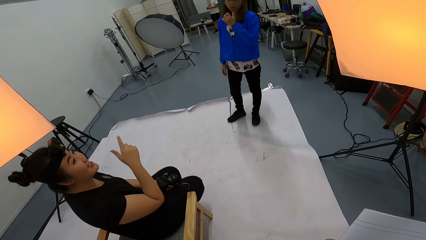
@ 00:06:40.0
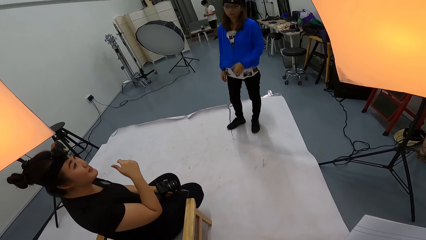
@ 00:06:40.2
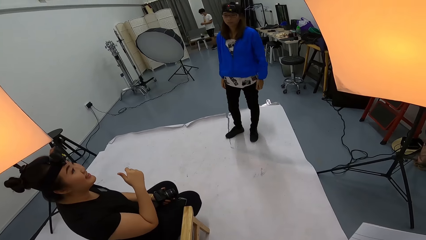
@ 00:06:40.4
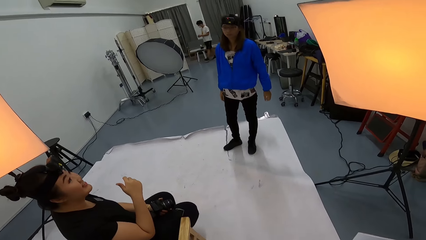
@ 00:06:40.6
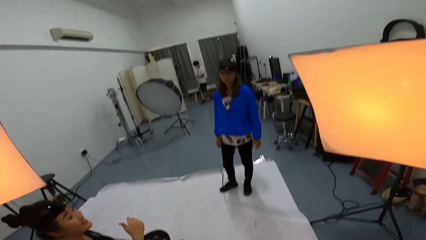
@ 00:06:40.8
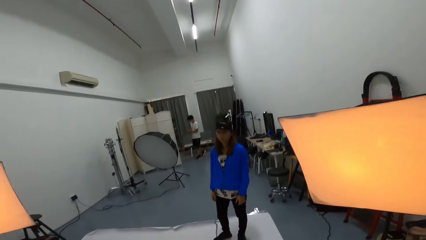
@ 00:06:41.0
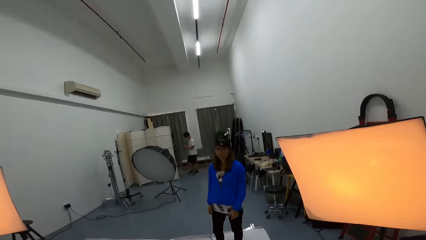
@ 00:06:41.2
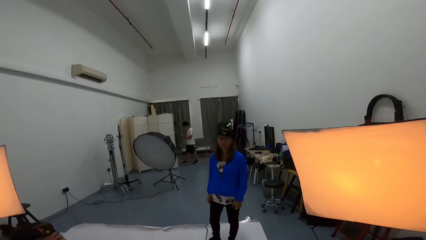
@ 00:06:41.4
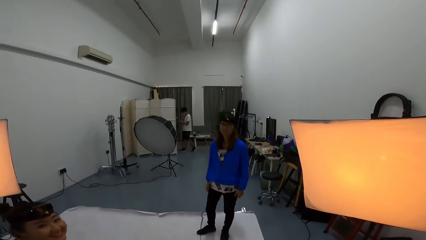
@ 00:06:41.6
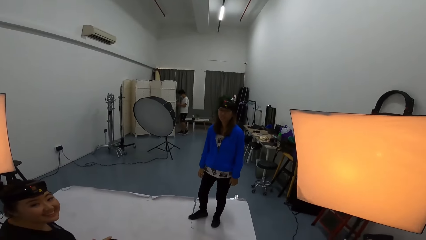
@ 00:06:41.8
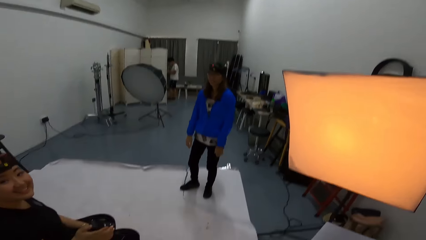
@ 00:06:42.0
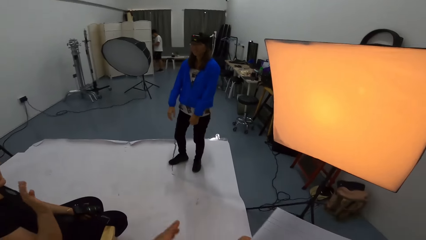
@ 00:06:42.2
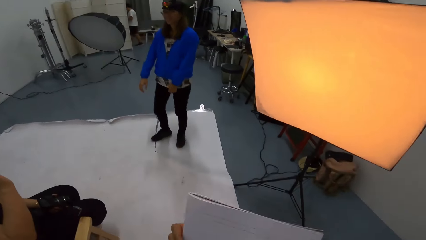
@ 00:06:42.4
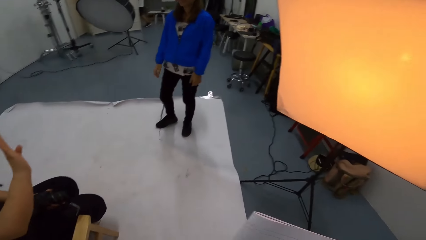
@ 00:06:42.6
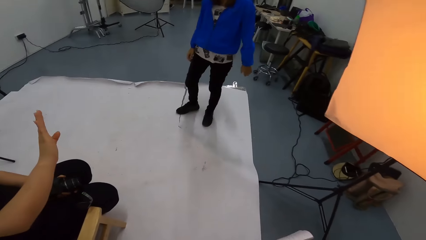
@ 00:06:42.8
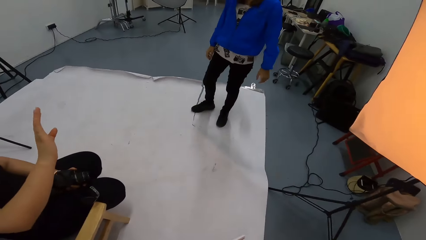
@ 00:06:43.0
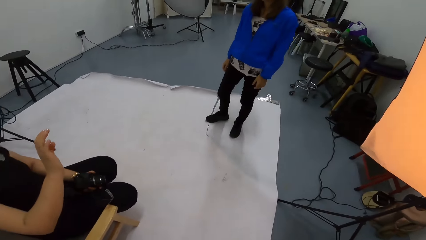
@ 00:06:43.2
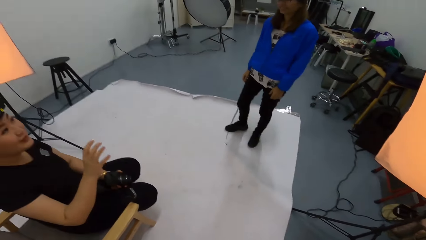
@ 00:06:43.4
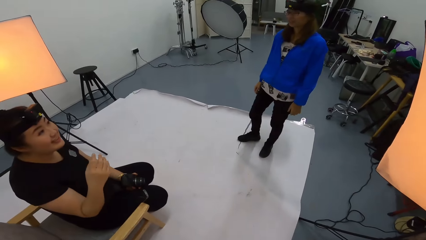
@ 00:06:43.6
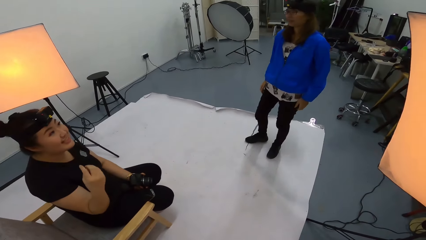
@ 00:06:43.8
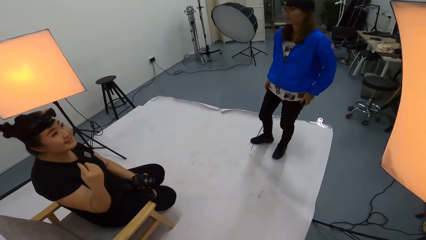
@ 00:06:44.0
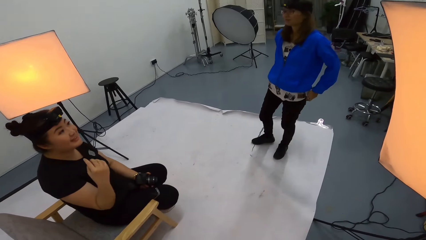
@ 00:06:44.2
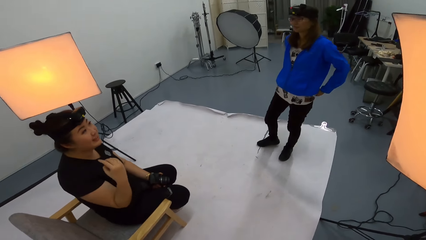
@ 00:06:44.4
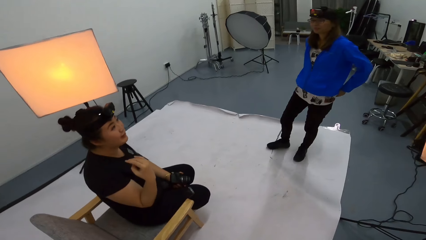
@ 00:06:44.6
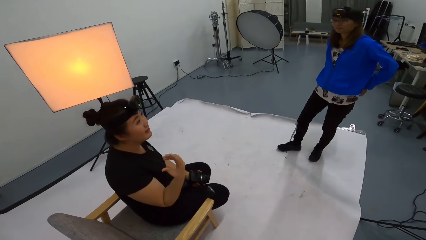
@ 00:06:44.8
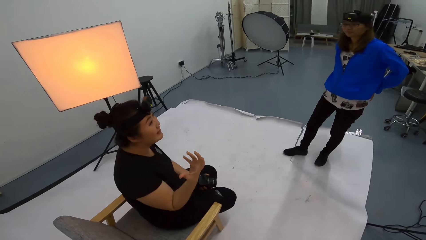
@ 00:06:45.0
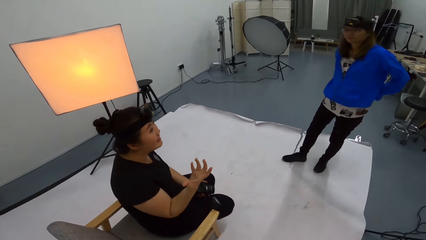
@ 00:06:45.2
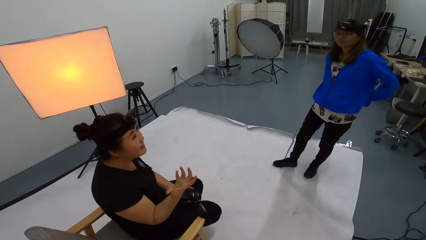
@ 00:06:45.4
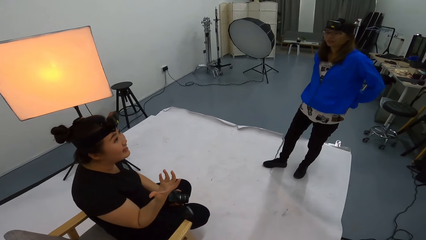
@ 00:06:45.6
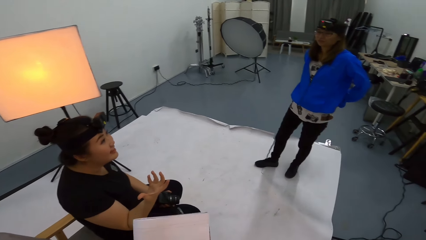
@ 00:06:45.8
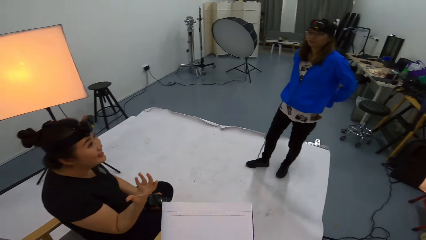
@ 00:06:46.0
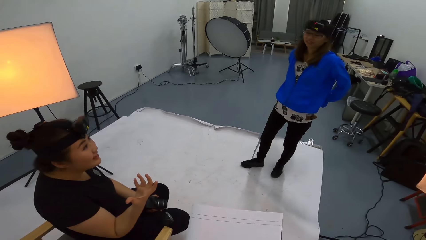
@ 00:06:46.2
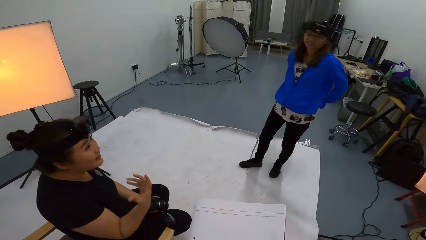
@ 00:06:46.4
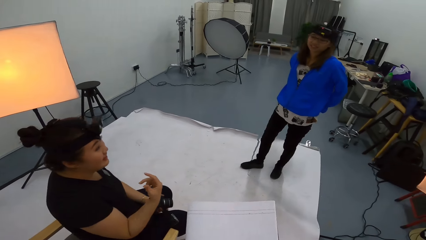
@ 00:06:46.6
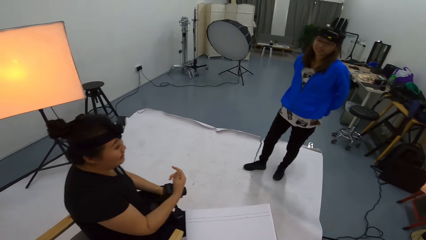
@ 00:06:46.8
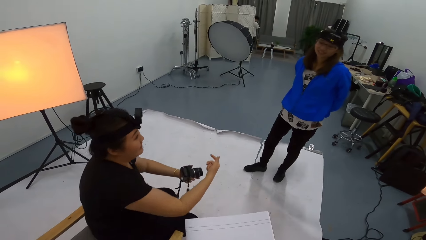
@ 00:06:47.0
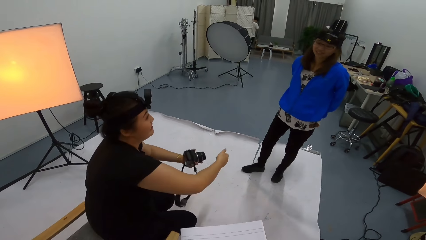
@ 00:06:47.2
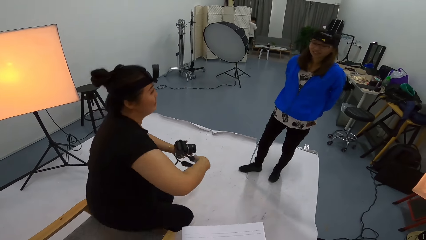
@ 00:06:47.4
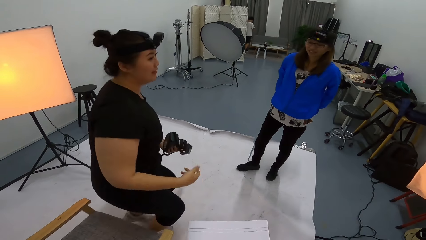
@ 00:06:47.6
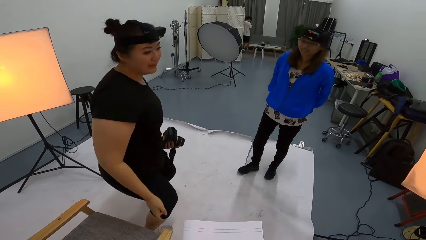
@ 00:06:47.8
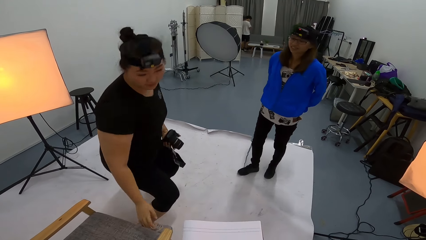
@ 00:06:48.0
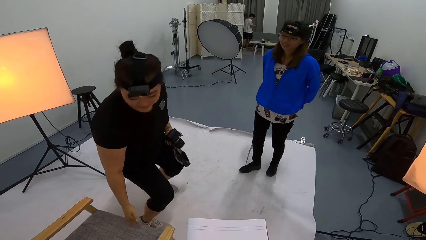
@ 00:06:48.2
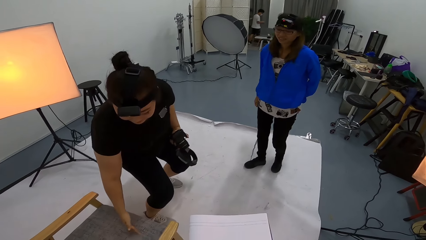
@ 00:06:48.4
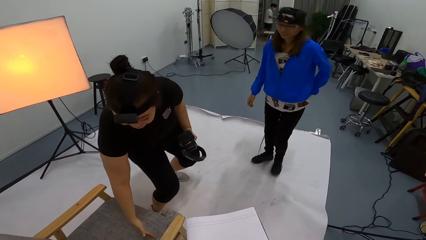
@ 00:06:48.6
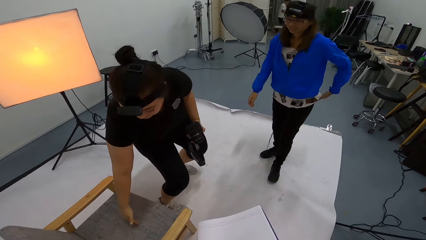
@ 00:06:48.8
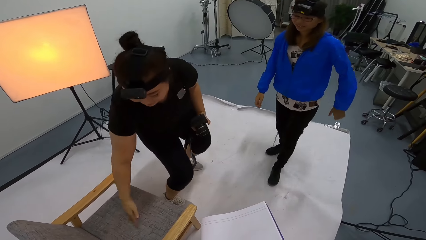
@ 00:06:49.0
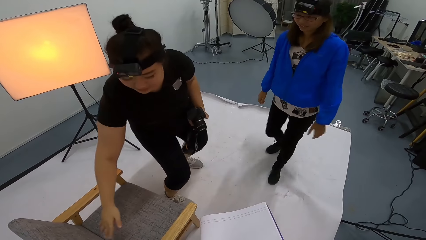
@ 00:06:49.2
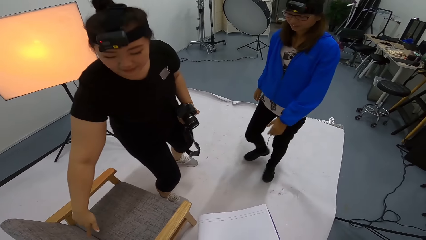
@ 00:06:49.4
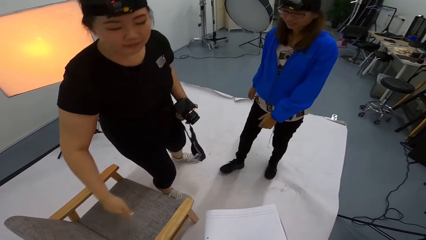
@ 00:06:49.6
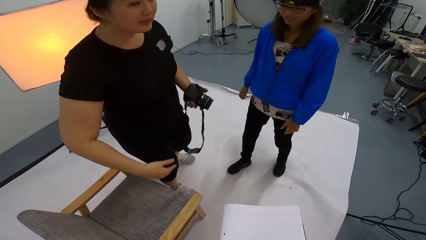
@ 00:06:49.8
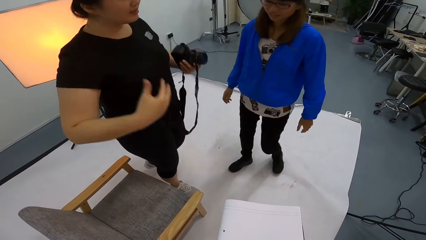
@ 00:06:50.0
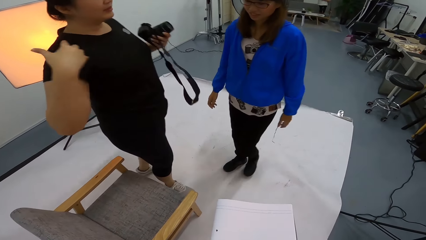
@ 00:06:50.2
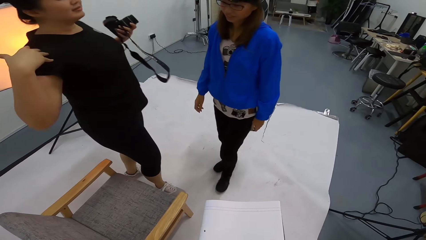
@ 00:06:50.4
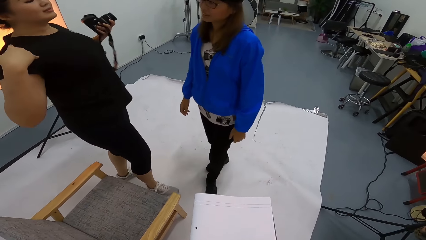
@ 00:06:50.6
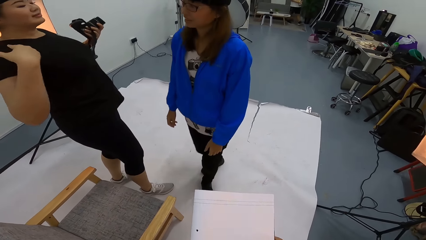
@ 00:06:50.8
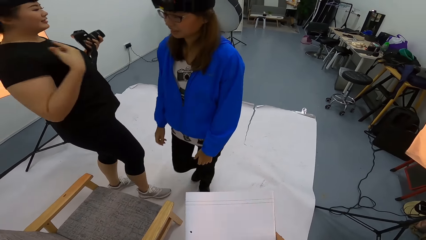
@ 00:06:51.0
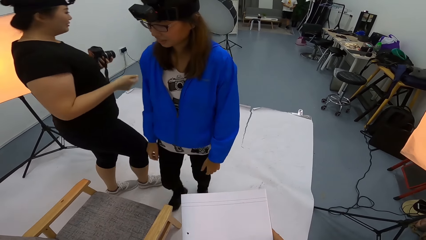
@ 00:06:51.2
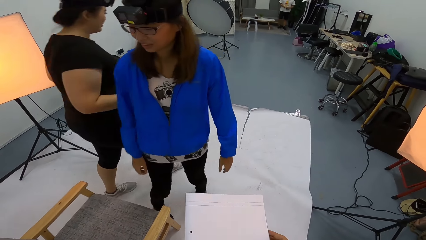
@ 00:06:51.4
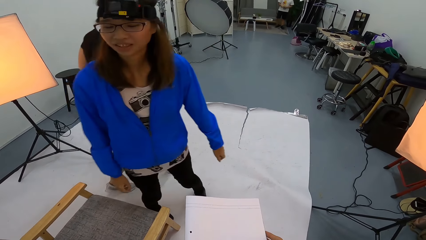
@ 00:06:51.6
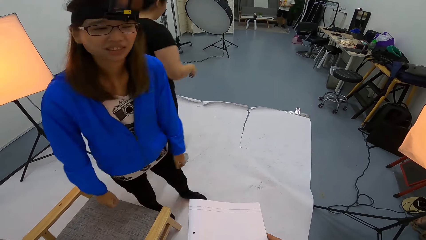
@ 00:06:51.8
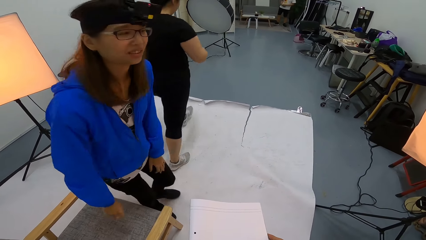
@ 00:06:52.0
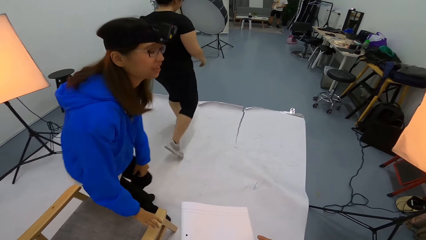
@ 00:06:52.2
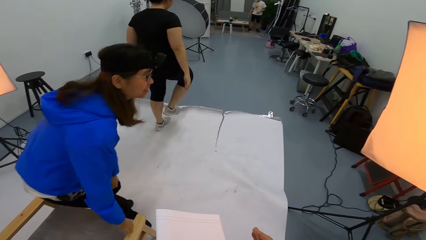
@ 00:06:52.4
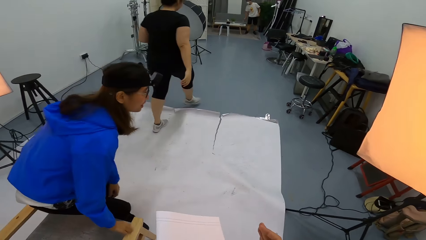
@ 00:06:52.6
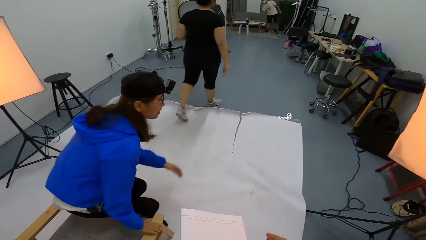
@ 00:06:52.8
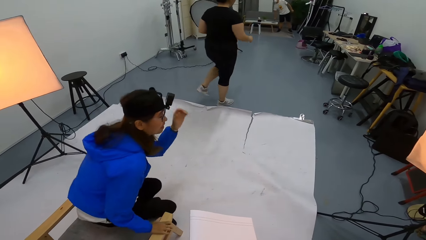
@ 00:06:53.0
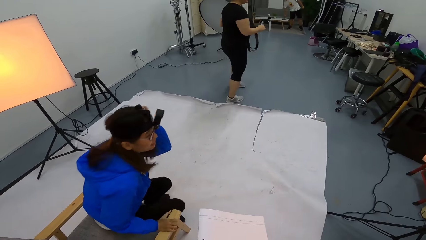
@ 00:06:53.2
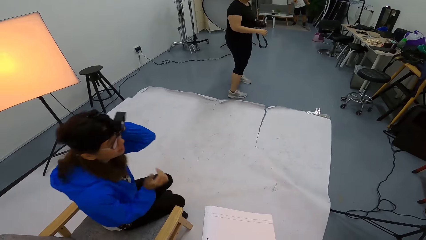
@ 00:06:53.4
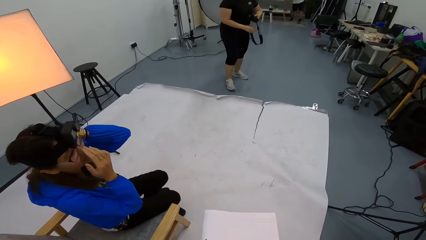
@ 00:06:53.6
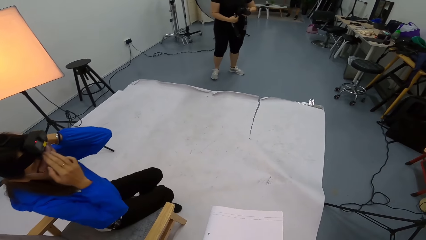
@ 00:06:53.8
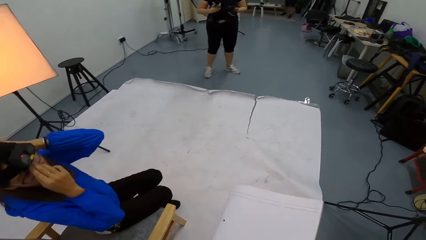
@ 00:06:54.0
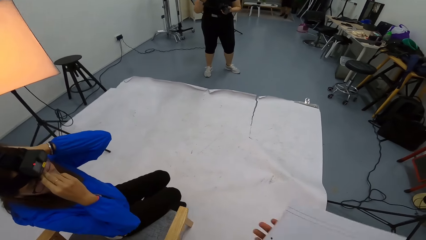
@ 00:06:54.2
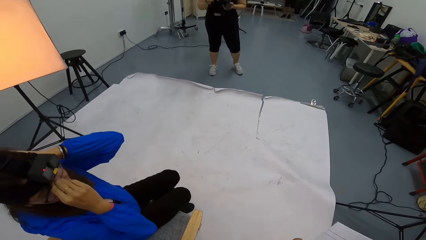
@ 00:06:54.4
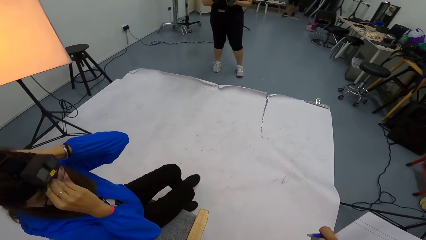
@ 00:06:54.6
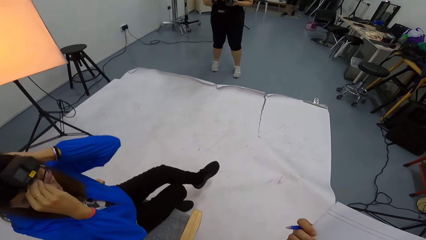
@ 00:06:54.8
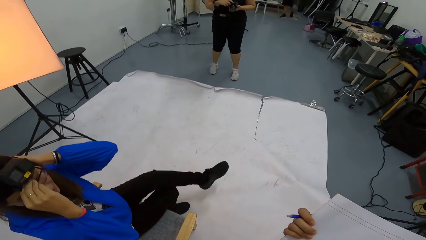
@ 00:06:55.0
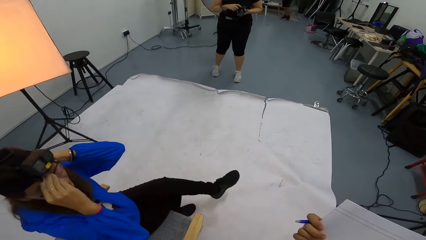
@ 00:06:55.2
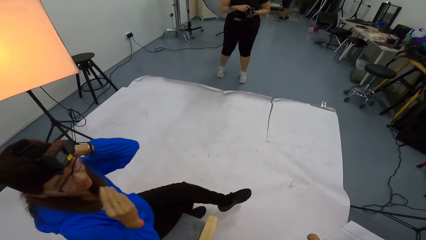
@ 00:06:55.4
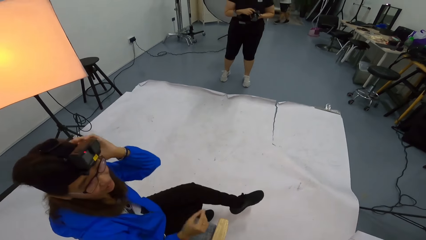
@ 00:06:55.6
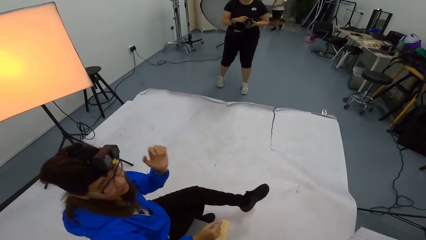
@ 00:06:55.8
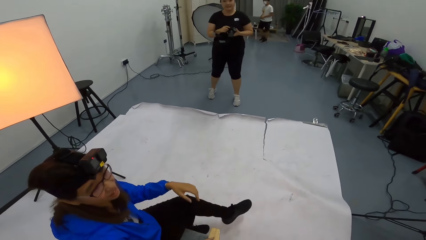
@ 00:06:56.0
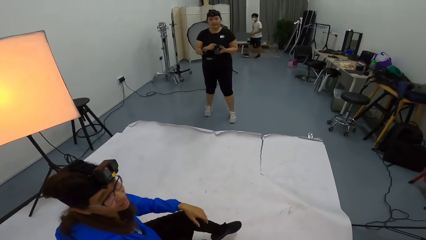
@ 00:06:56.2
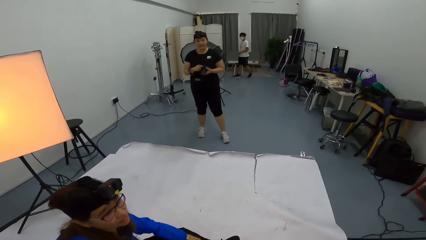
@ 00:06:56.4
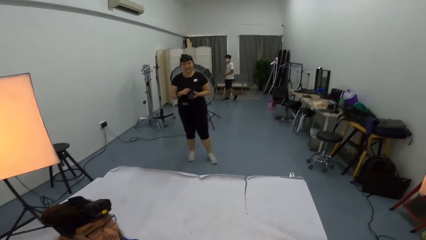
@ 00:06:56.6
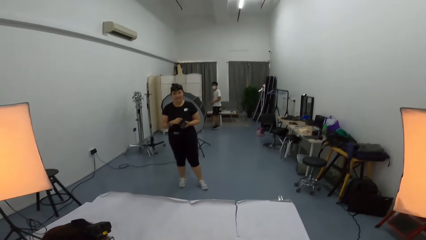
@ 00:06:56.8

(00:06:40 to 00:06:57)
A woman stands beside the light. The camera wearer looks at a person. They hold a book with the right hand. Another woman speaks to the camera wearer. The other woman stands up. The first woman walks towards the other woman. The first woman sits on a chair and adjusts the camera with both hands.
